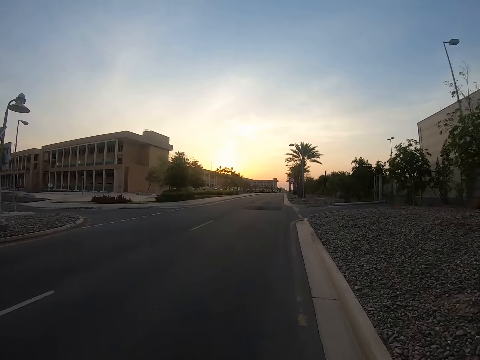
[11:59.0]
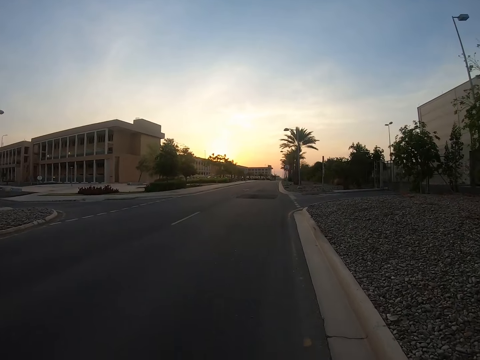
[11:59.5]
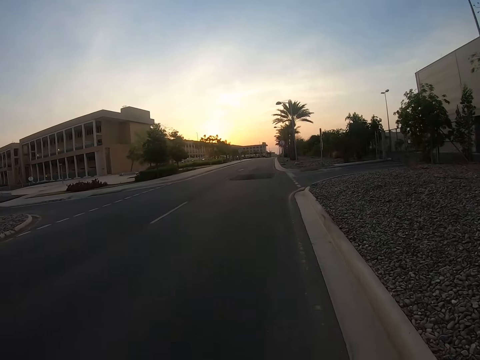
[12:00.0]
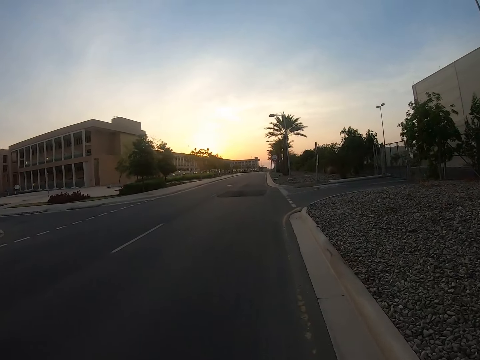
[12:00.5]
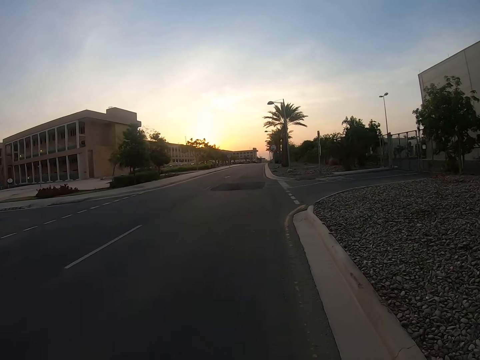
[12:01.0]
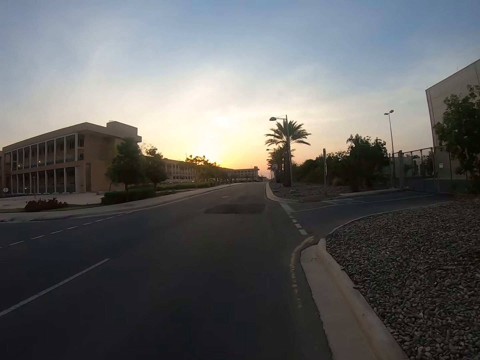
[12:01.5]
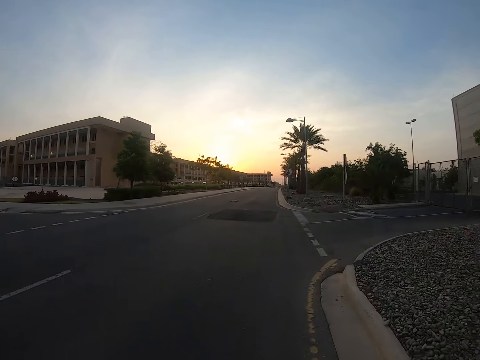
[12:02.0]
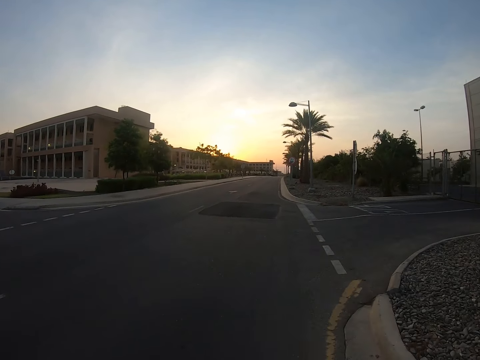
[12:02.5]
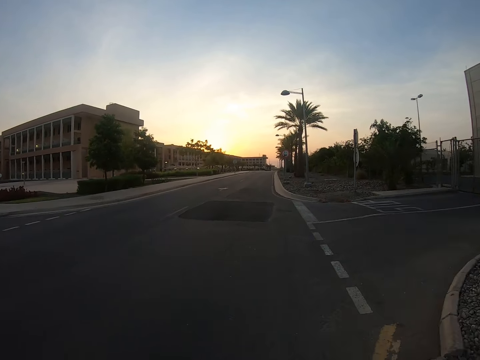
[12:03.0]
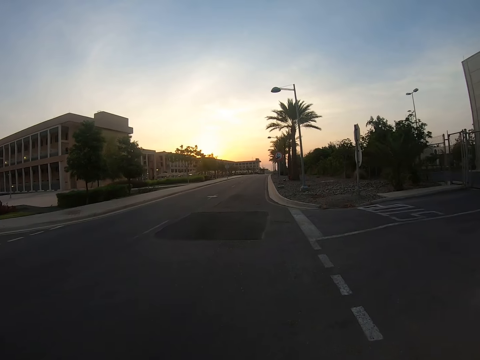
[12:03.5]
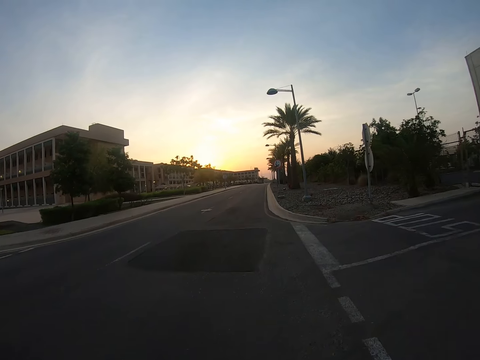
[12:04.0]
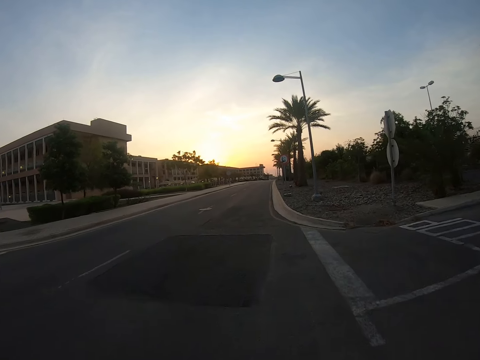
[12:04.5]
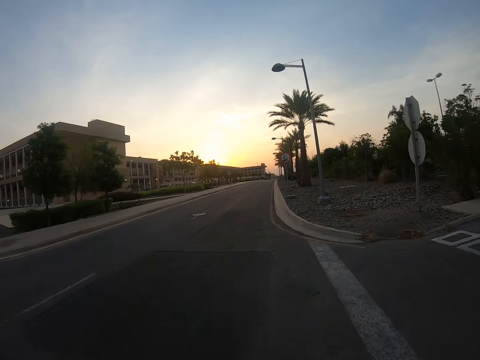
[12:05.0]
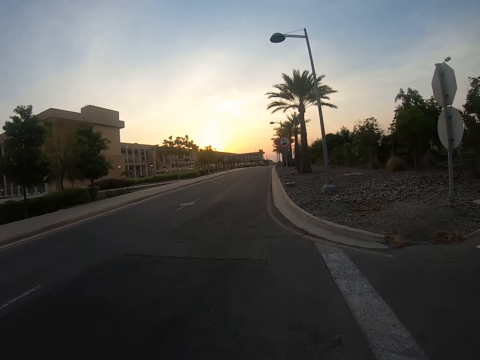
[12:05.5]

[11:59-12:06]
The camera wearer cycles a bicycle on the road.

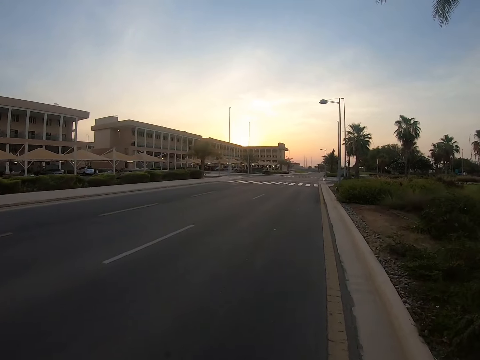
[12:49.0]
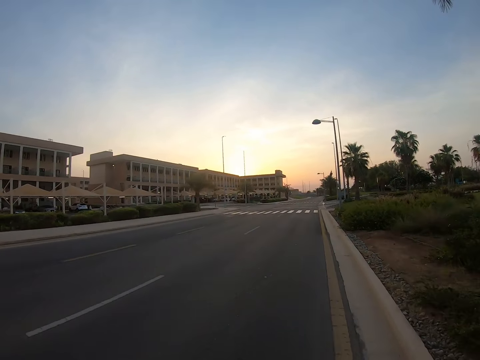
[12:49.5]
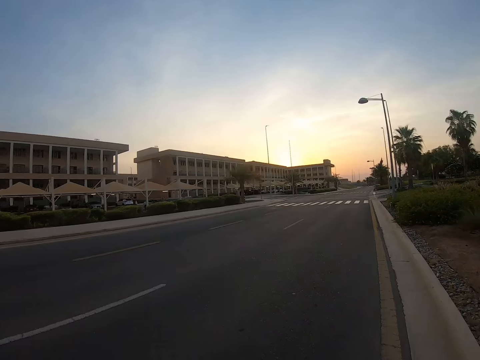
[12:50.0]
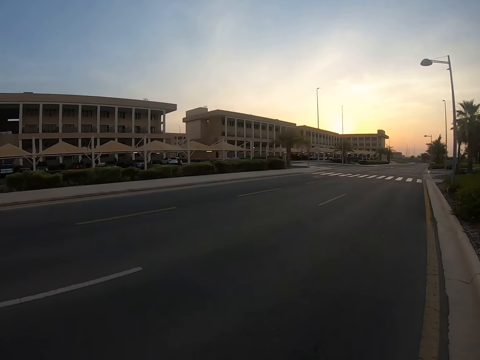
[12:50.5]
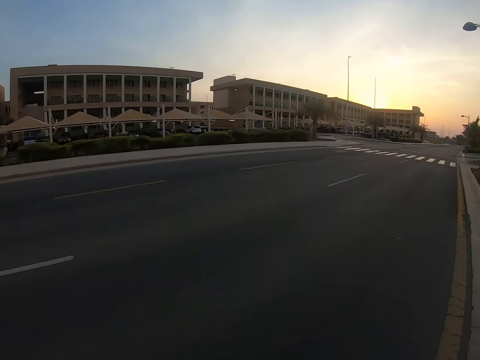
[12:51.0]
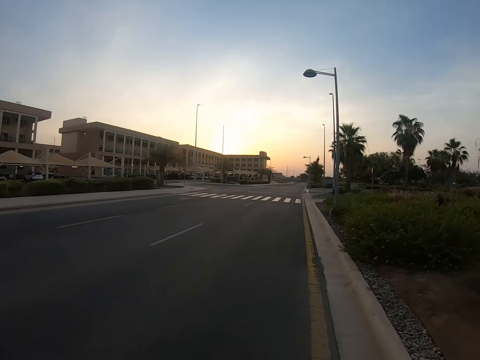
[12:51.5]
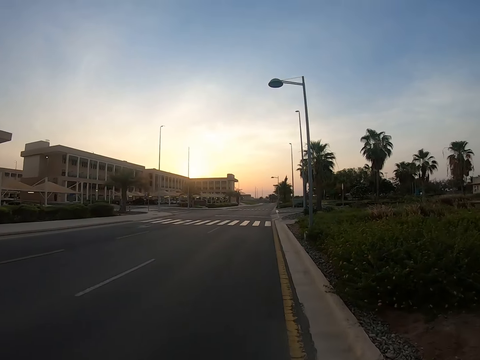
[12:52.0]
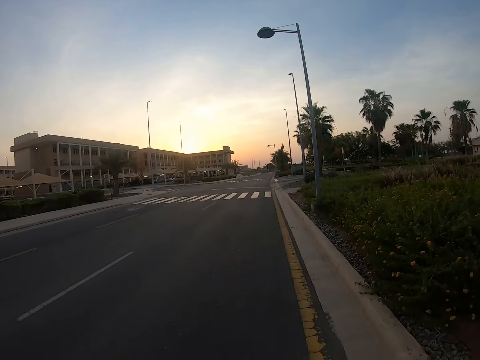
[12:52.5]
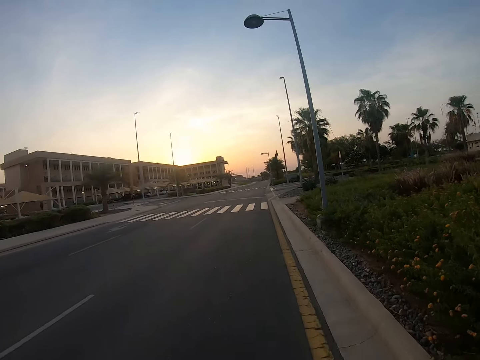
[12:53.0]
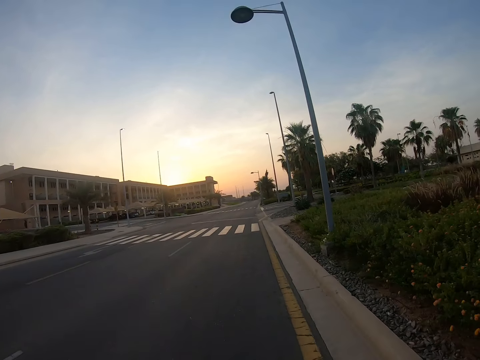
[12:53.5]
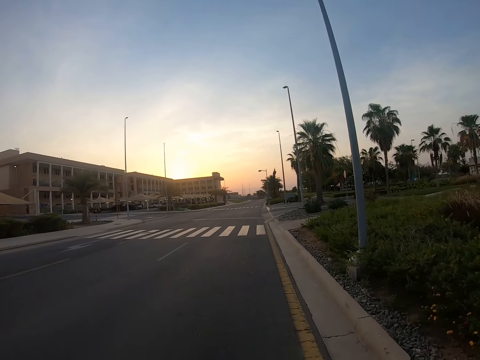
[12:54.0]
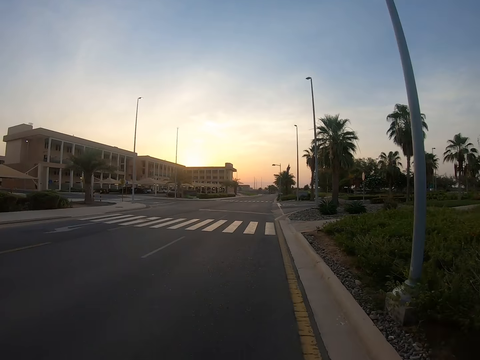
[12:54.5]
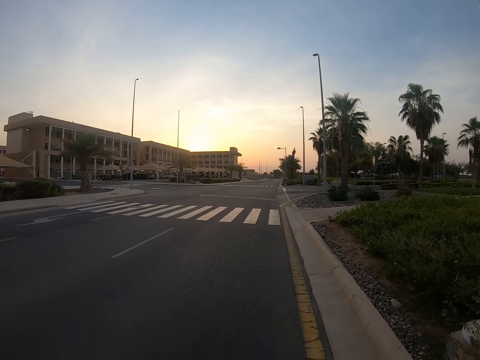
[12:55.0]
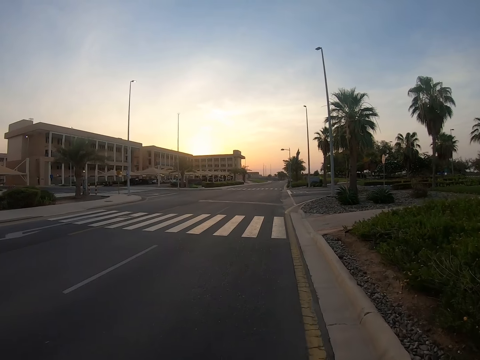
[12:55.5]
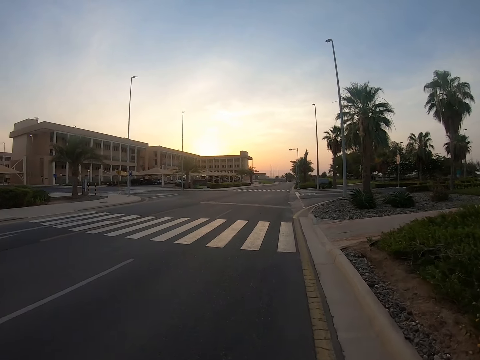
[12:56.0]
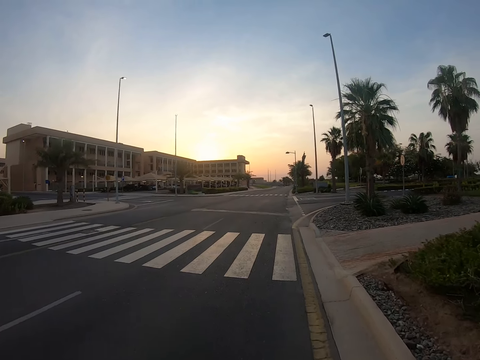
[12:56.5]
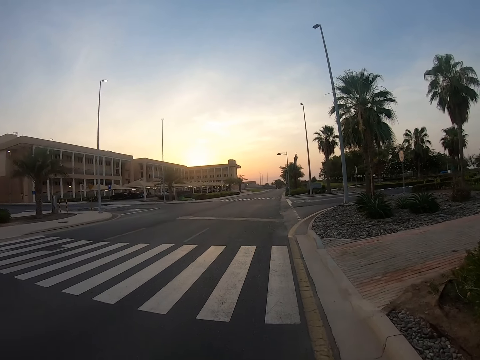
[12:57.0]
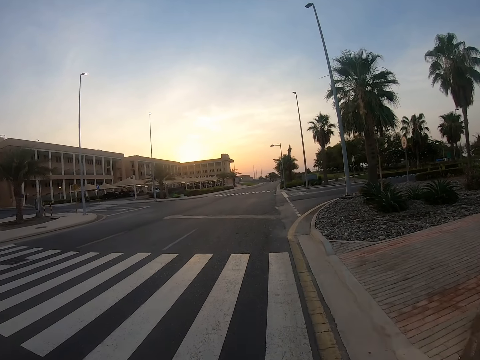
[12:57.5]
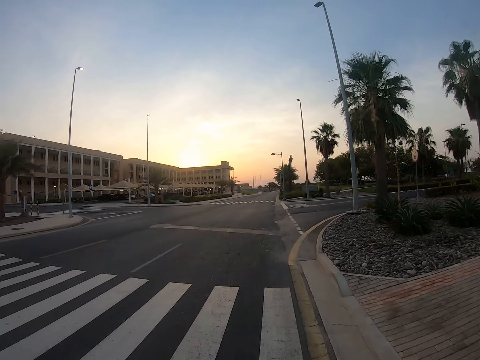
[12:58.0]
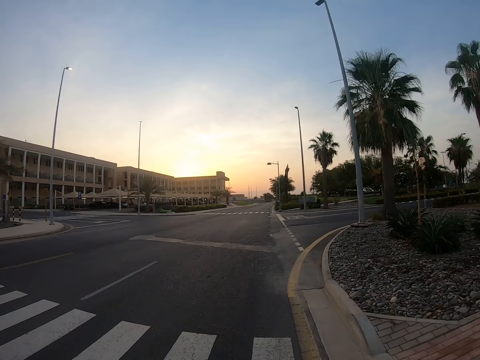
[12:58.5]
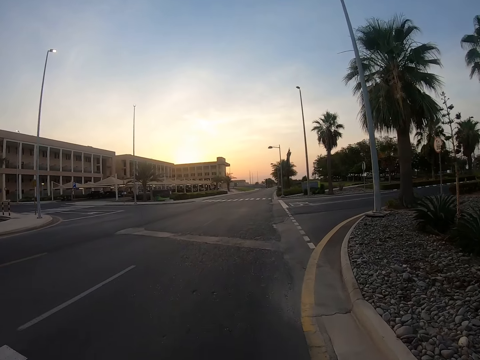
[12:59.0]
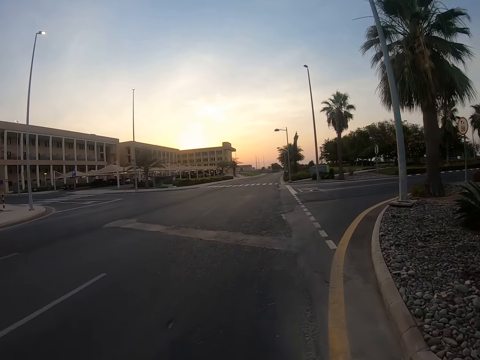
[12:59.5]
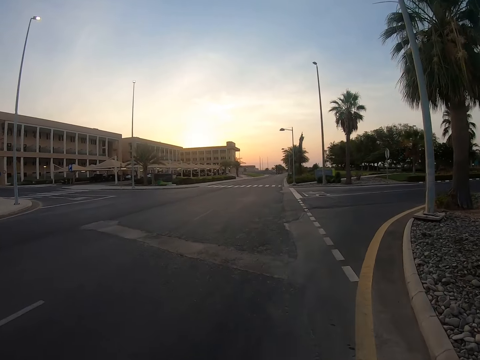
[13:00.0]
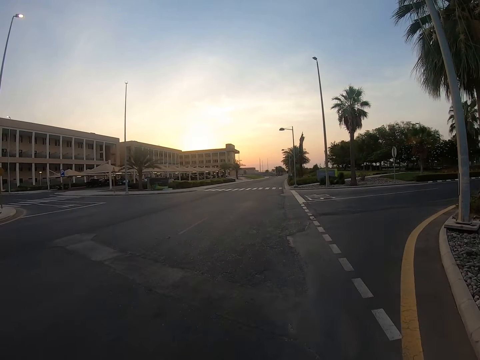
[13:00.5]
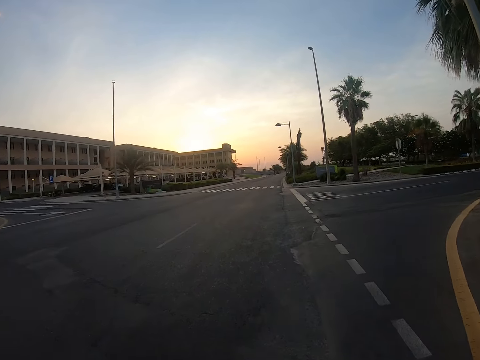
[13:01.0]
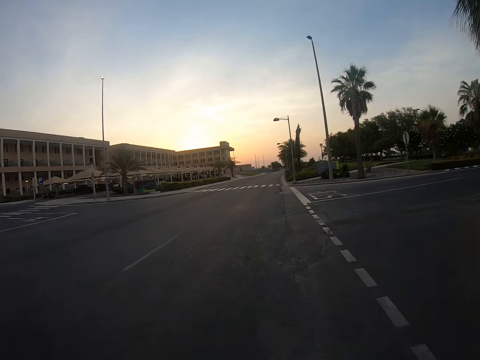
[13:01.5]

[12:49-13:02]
The camera wearer looks at the left side. They cycle the bicycle on the road.

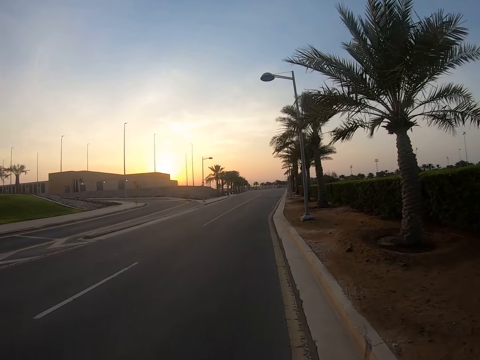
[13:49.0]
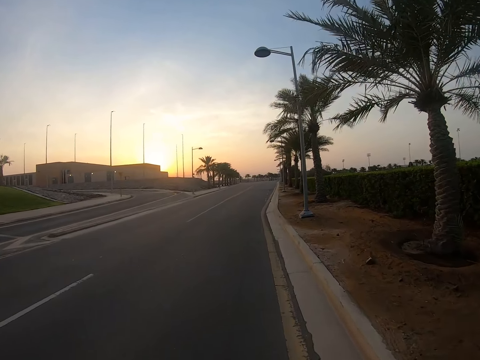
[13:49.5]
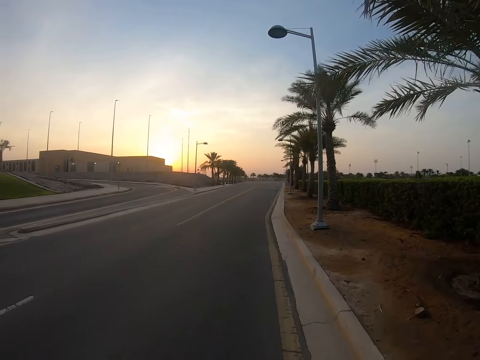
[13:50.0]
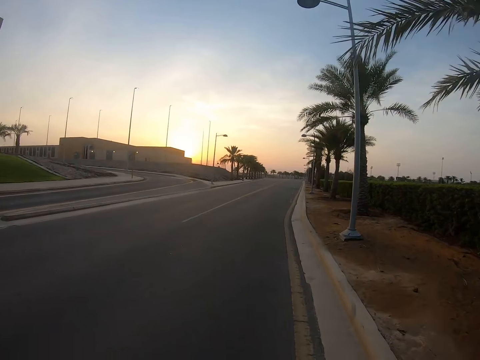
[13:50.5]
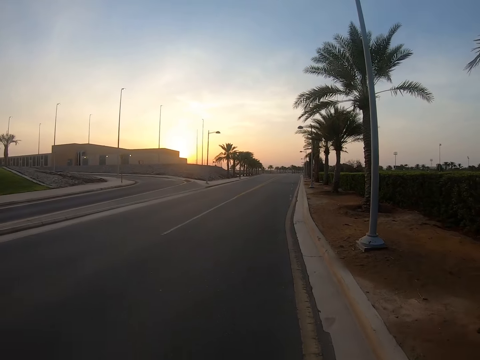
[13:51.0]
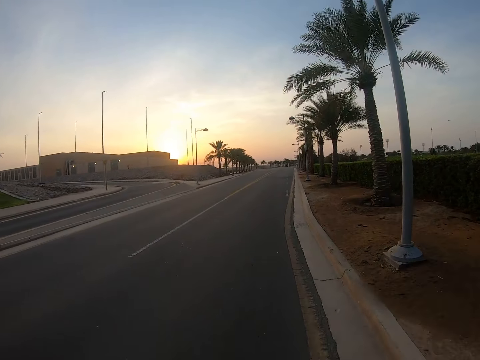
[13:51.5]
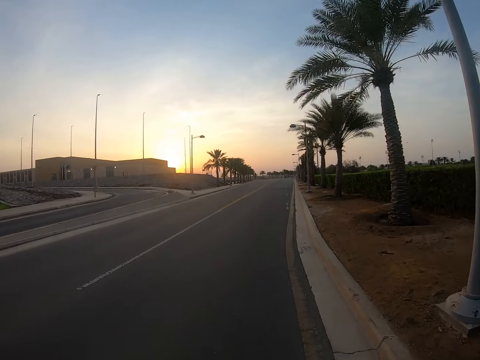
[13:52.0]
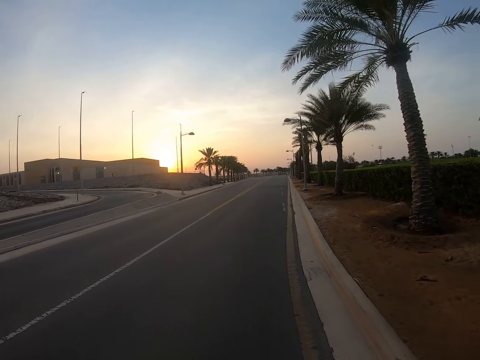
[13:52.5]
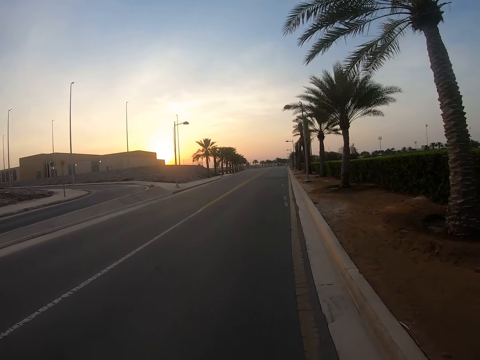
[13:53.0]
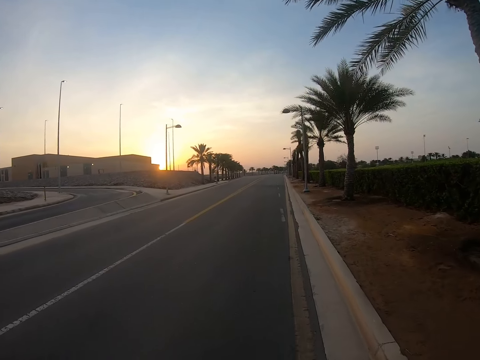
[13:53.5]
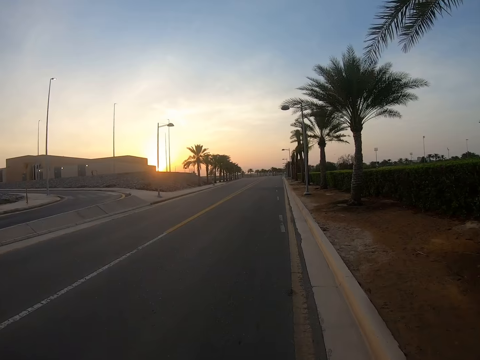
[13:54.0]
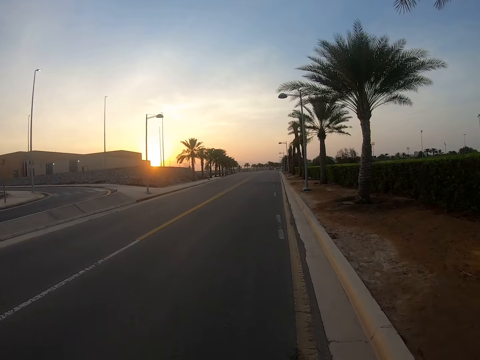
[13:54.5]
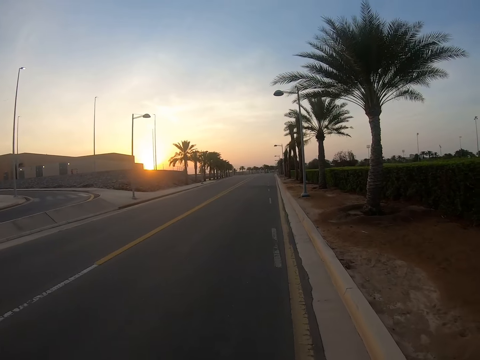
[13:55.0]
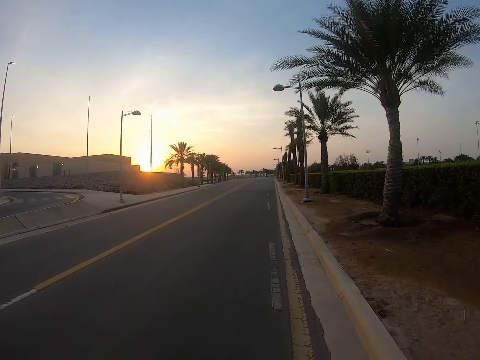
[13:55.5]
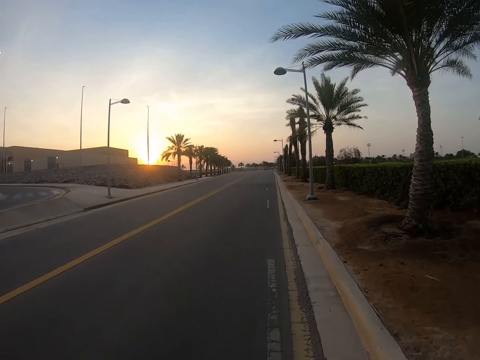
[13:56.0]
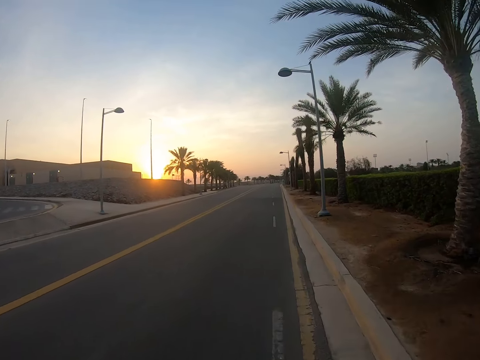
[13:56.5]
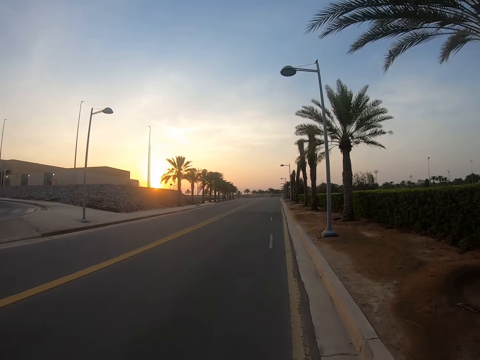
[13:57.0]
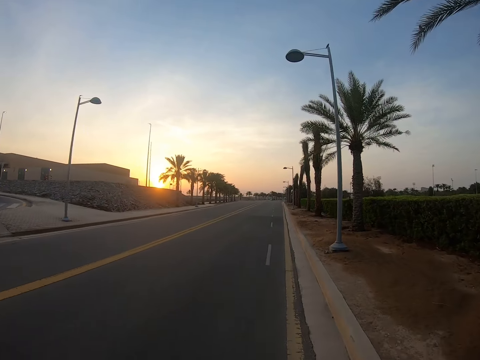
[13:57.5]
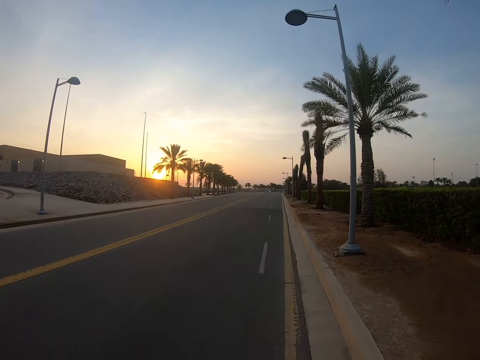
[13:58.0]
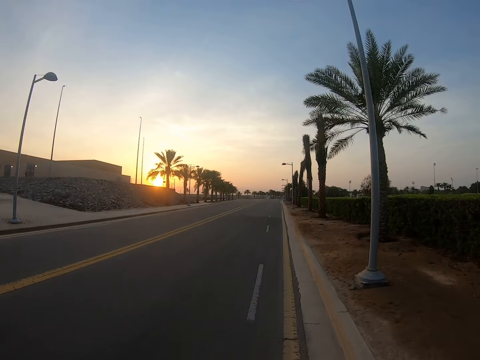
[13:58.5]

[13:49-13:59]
The camera wearer walks in front on the highway.
